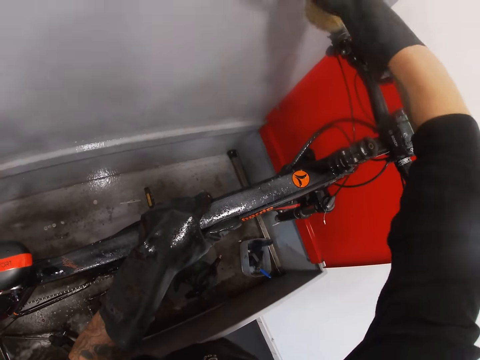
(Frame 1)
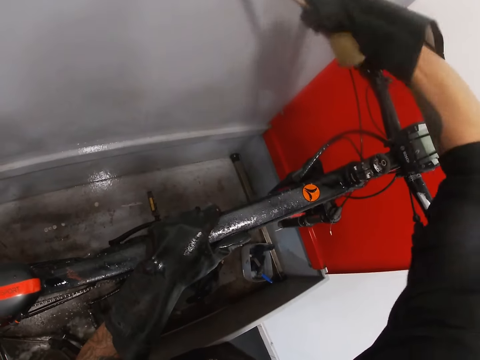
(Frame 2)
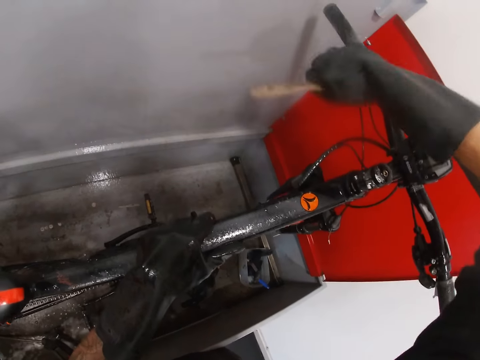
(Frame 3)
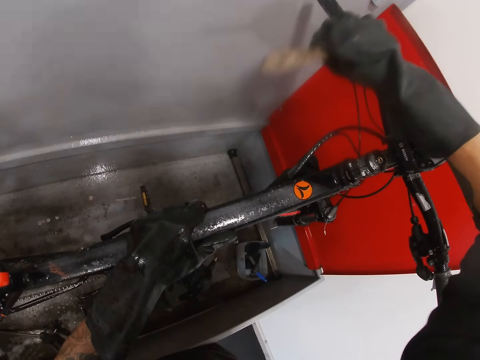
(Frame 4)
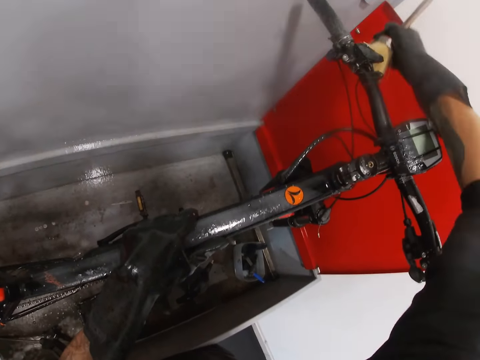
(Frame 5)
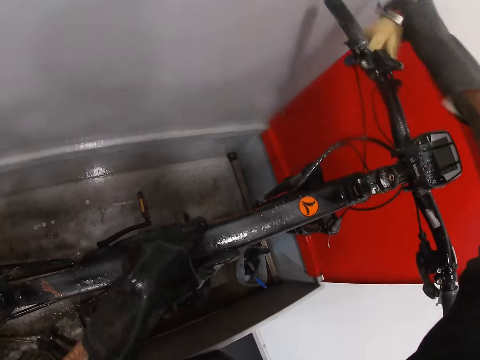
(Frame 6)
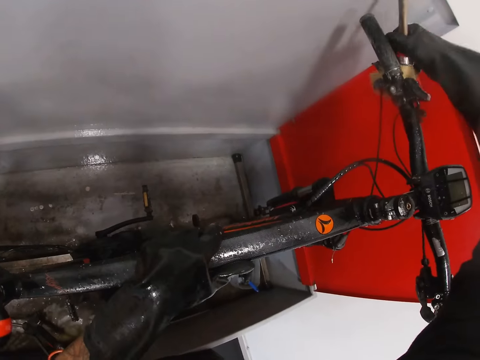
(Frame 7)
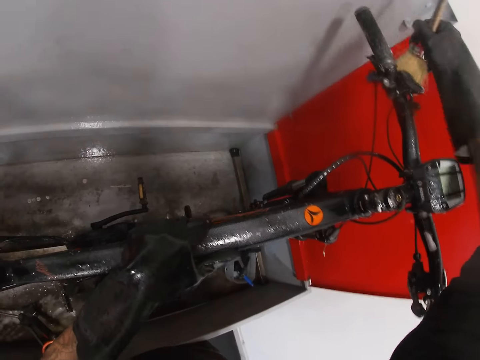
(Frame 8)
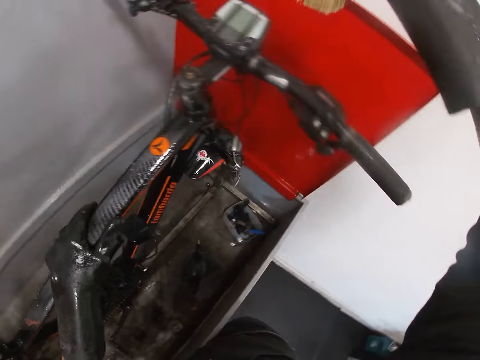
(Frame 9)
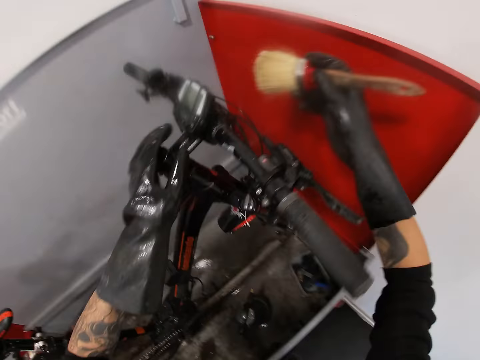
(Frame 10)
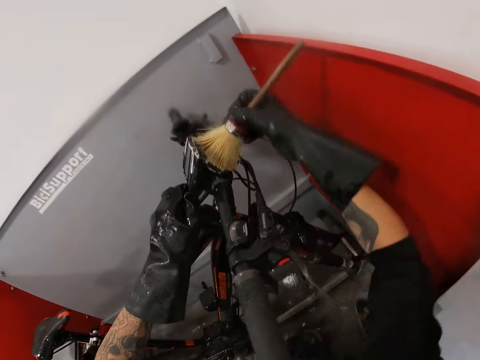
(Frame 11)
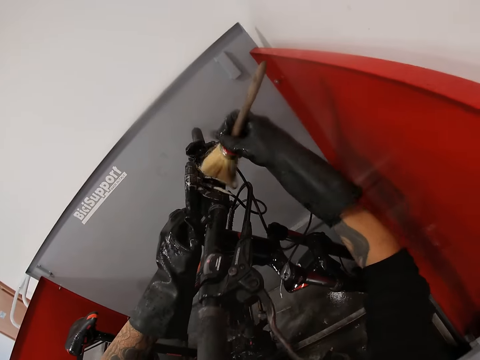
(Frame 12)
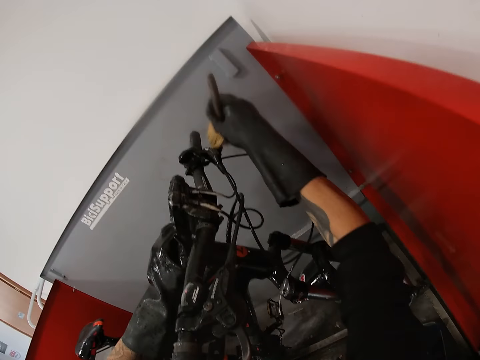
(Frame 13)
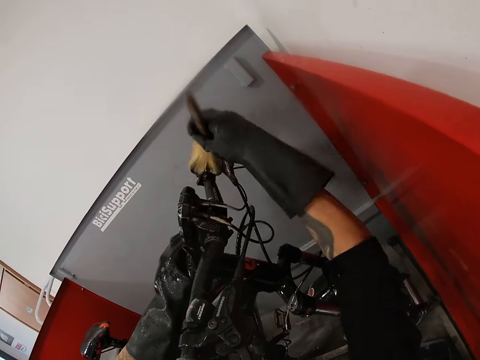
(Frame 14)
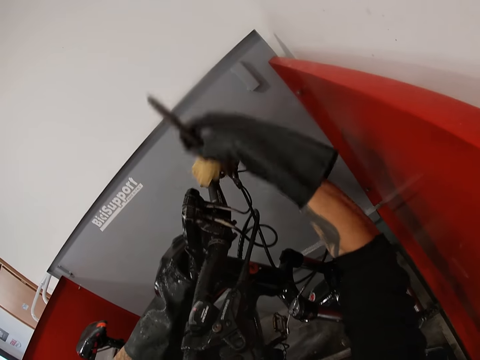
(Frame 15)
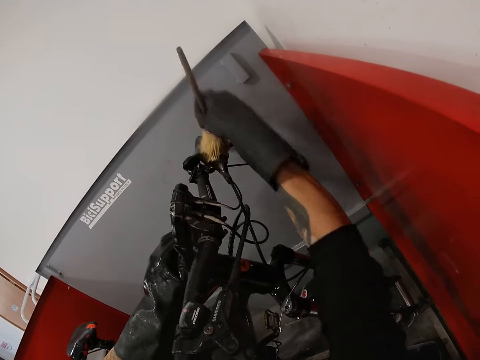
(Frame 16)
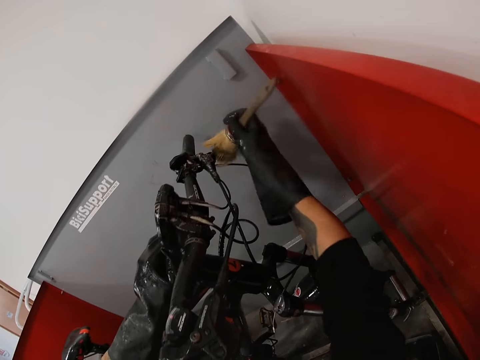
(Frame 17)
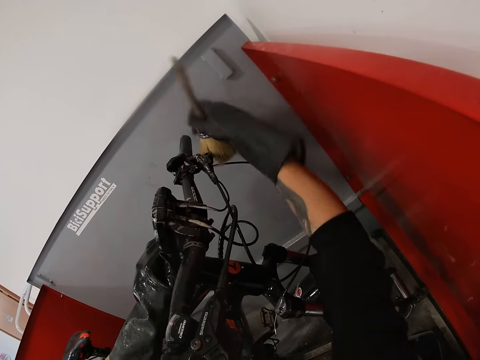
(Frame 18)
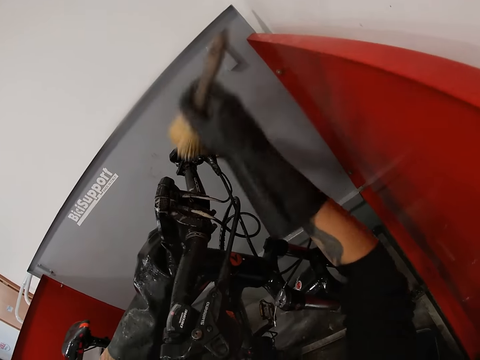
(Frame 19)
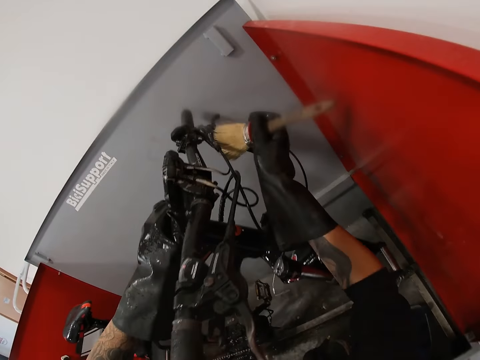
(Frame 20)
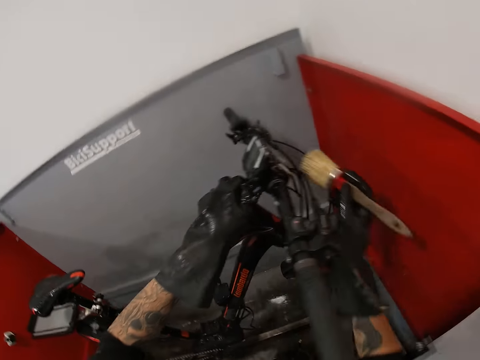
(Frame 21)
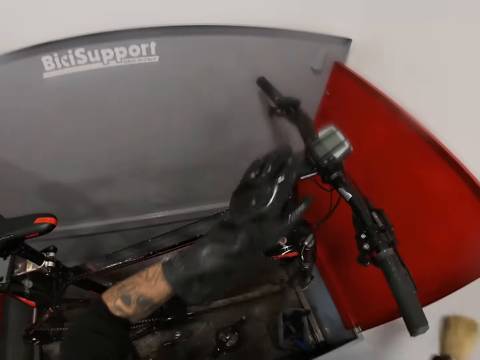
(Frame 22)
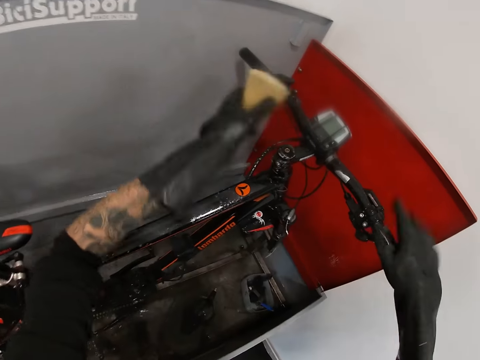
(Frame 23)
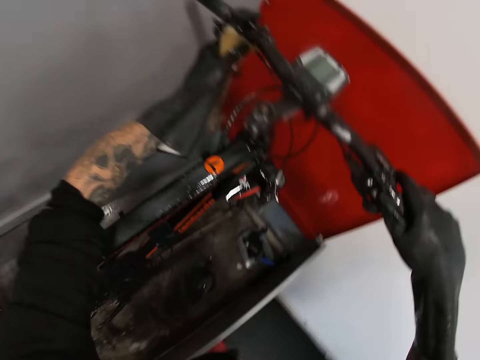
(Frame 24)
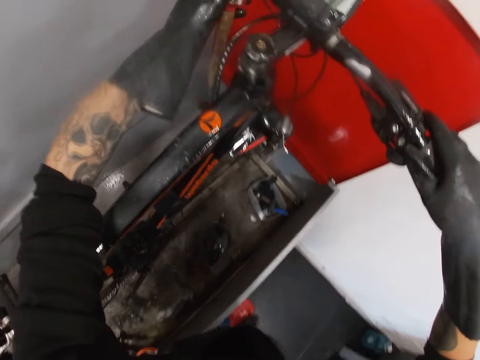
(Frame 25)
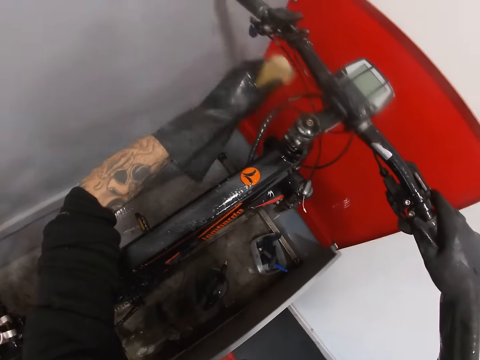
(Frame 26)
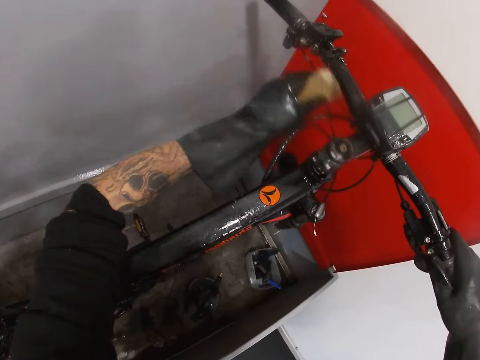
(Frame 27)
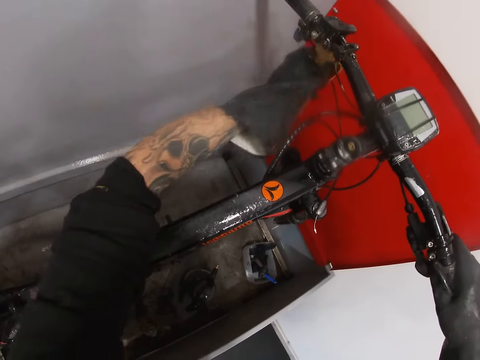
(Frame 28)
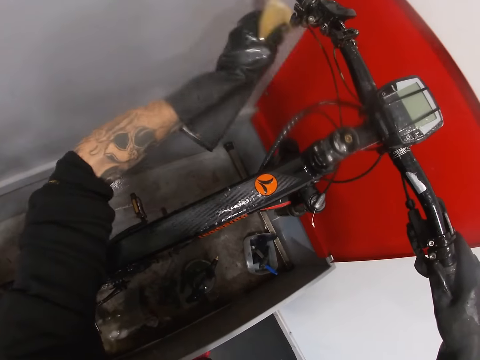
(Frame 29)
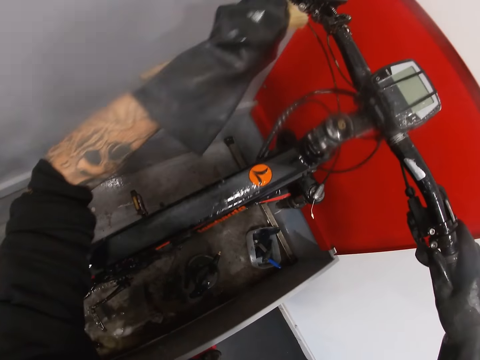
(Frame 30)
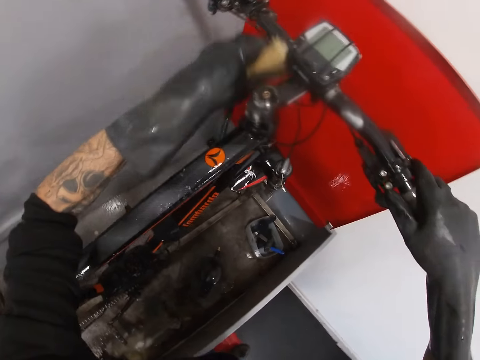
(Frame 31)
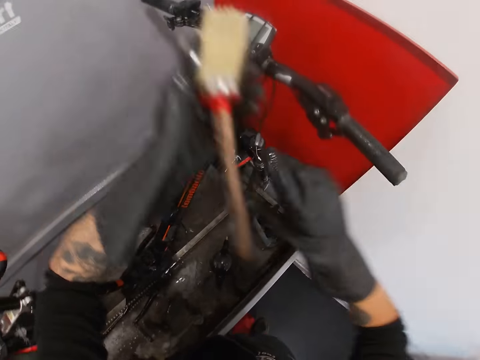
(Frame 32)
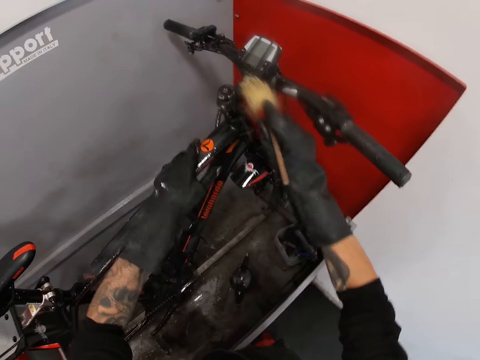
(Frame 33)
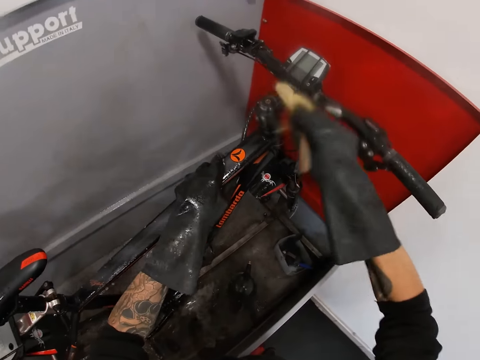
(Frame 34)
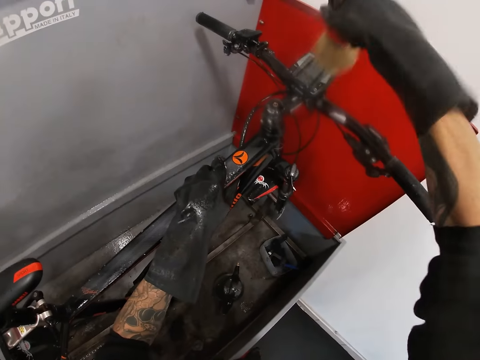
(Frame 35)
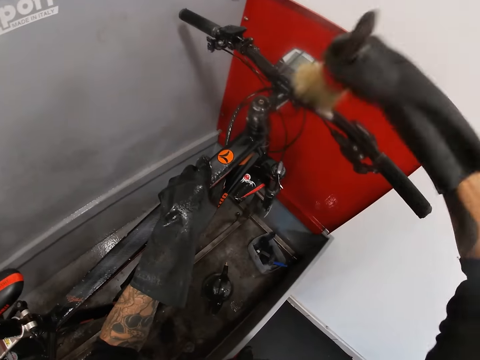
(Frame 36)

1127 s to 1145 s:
The camera wearer turns to the side. He brushes a bicycle with a brush. He holds the bicycle. He turns to the side. He passes the brush from his right hand to his left hand. He holds the bicycle in the wash basin with his right hand. He washes the bicycle in the wash basin with the brush in his left hand. He passes the brush from his left hand to his right hand. He holds the bicycle in the wash basin with his left hand. He washes the bicycle in the wash basin with the brush in his right hand.

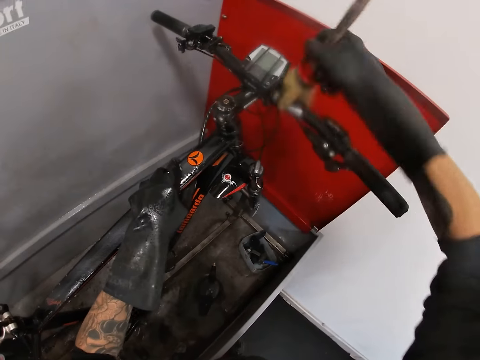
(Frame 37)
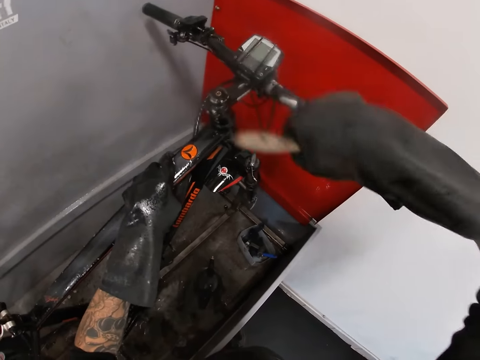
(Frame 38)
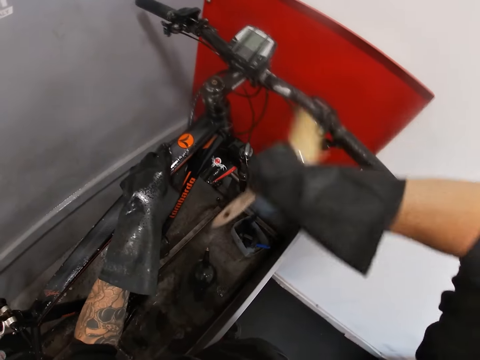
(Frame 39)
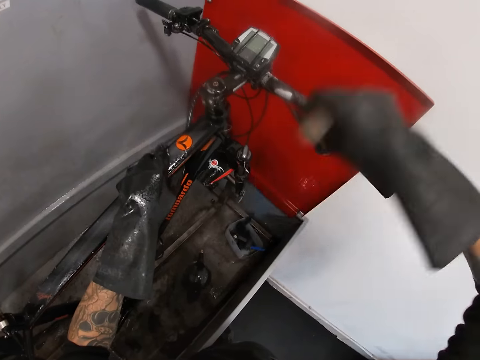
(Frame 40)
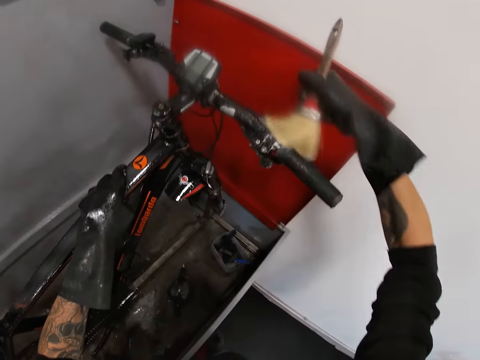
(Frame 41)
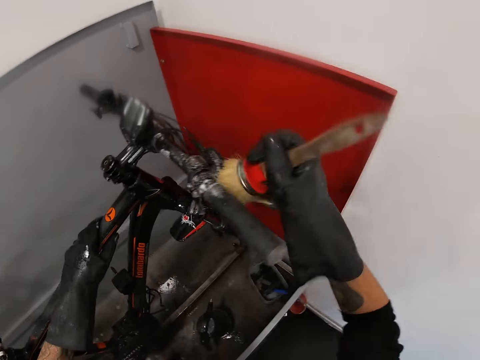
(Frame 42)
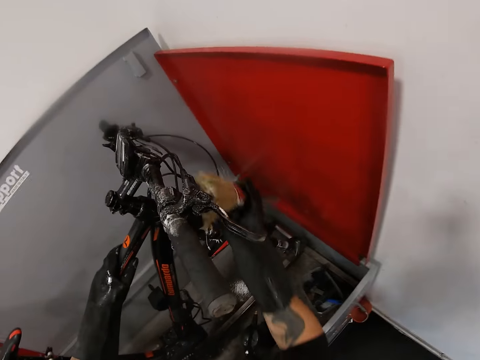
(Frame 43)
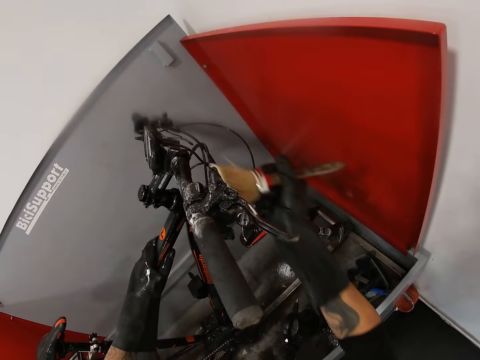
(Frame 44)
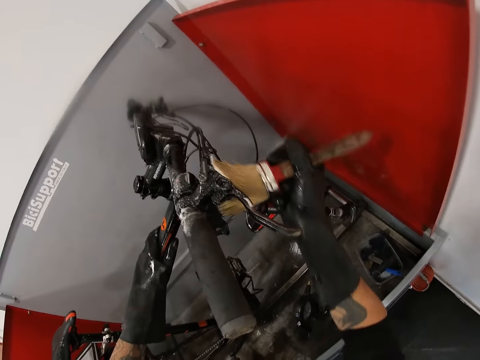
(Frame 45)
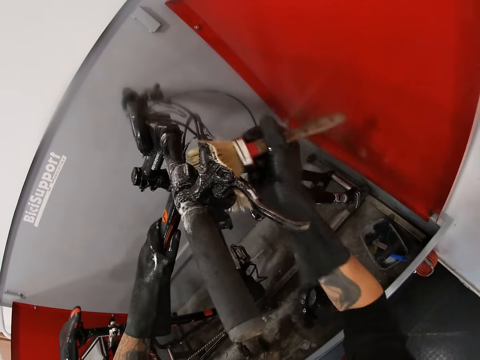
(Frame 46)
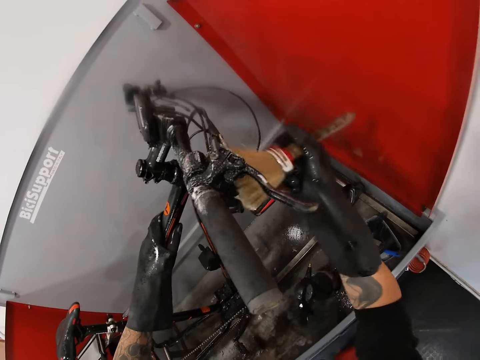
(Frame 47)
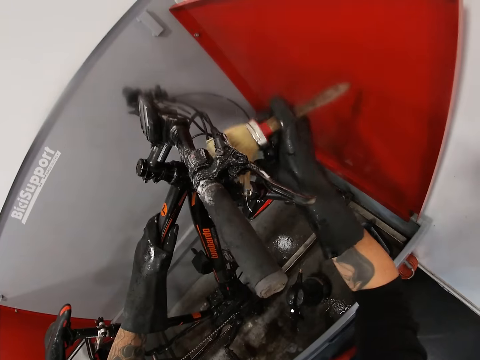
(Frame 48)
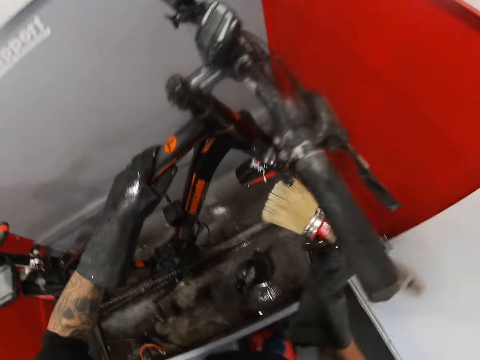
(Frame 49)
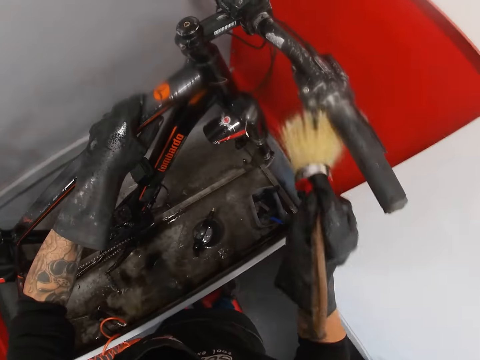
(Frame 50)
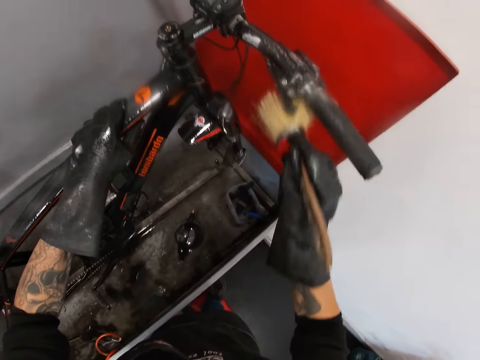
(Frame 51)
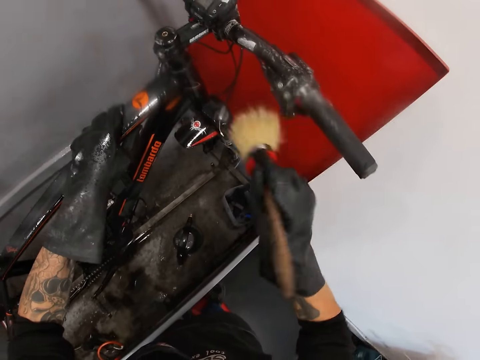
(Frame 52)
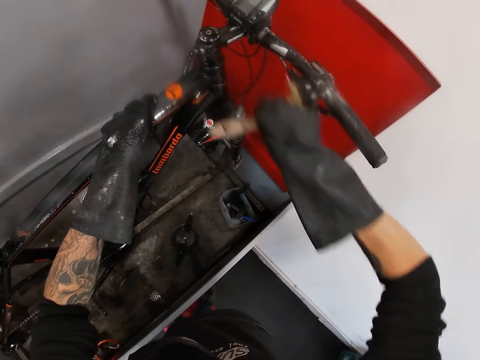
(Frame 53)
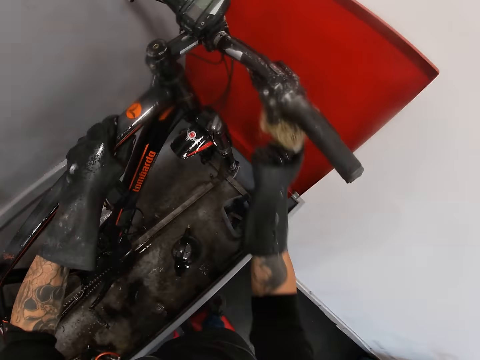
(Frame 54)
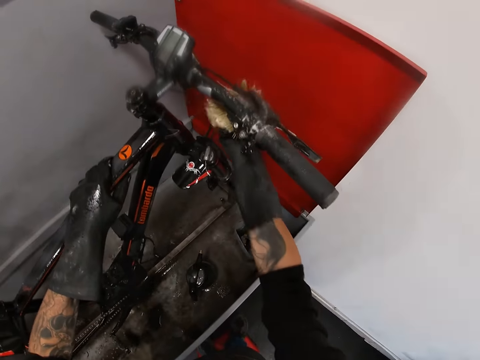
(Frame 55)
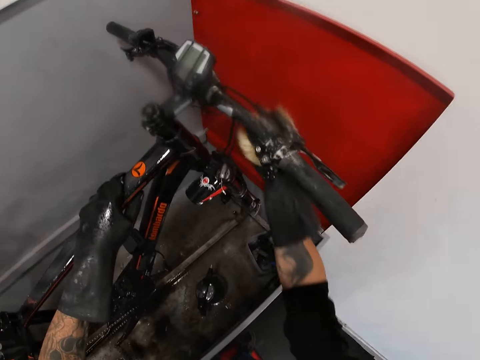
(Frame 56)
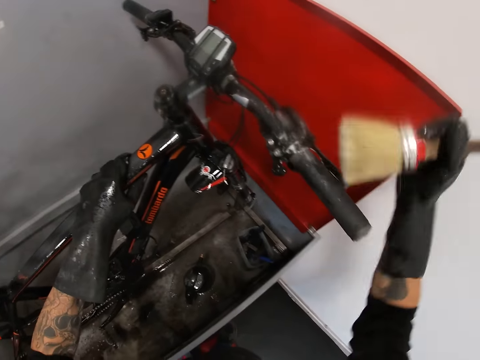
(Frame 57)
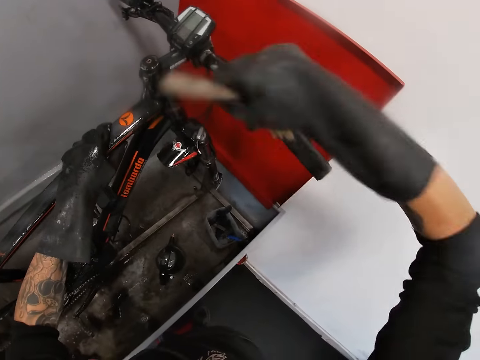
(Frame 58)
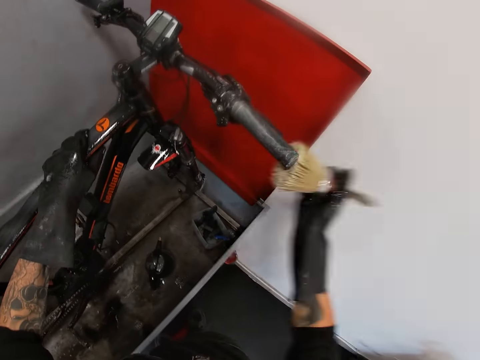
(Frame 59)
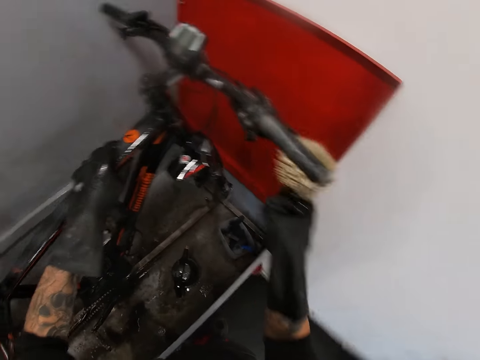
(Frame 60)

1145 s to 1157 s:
The camera wearer turns to the side. They brush a bicycle with a brush. They turn to the side. They brush the bicycle with the brush.
